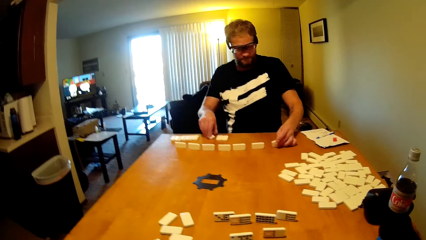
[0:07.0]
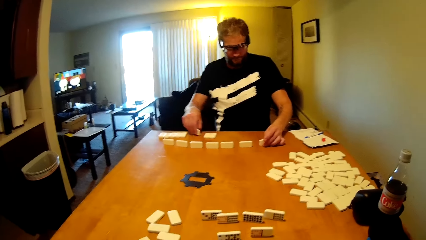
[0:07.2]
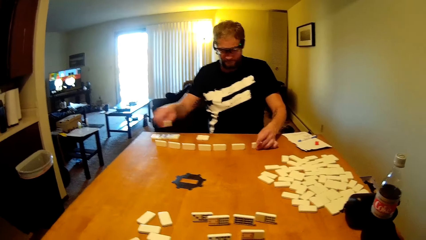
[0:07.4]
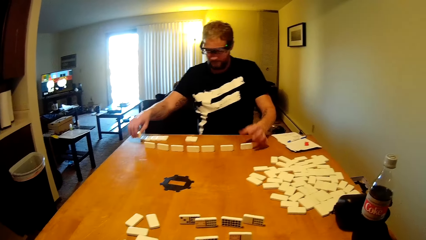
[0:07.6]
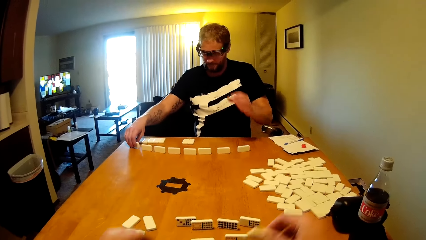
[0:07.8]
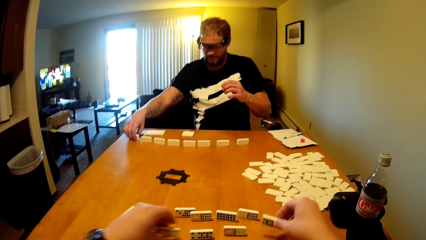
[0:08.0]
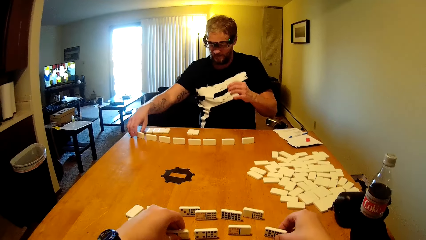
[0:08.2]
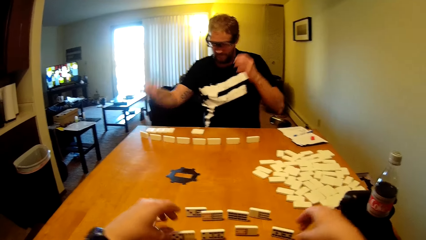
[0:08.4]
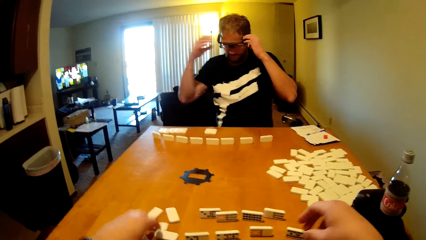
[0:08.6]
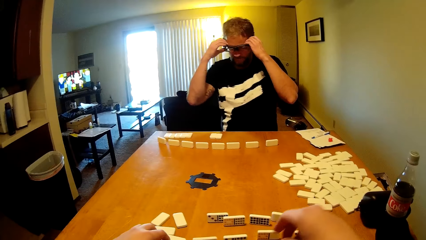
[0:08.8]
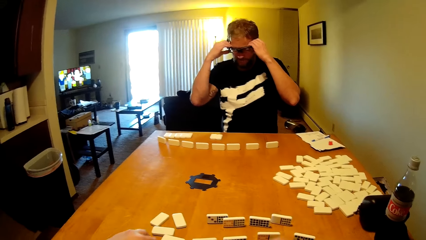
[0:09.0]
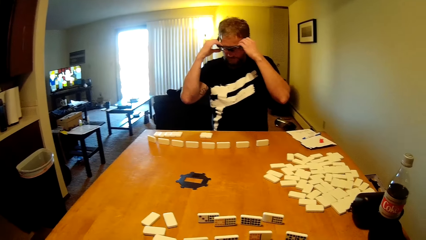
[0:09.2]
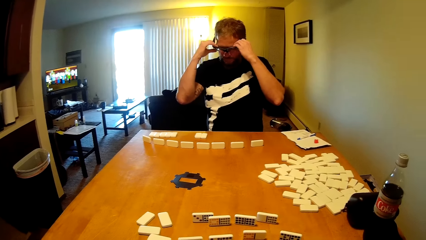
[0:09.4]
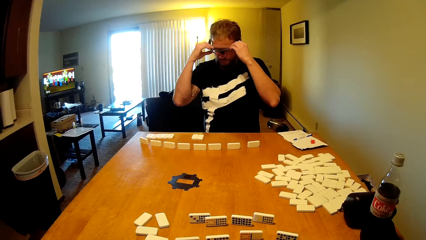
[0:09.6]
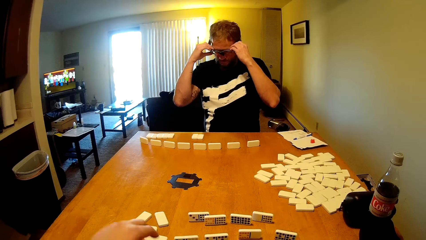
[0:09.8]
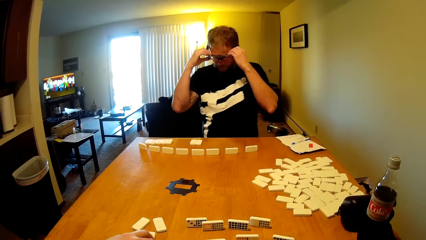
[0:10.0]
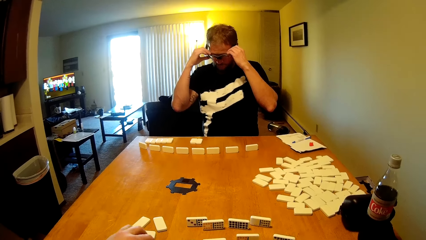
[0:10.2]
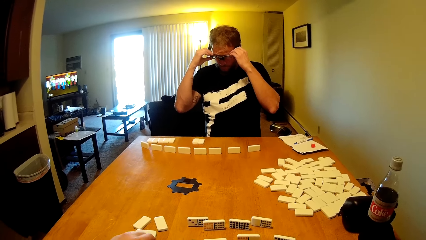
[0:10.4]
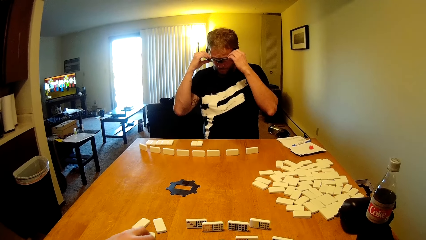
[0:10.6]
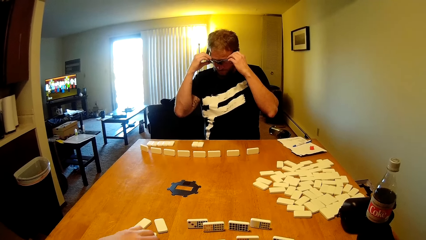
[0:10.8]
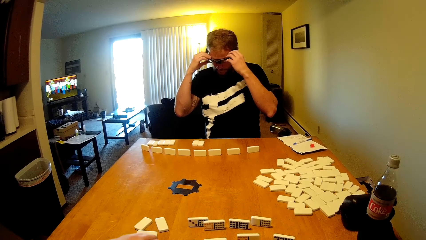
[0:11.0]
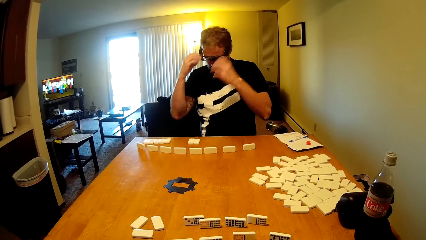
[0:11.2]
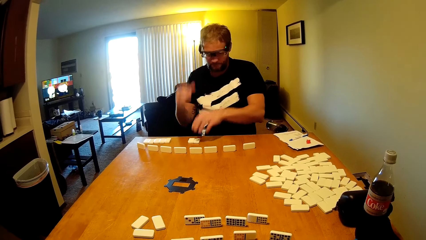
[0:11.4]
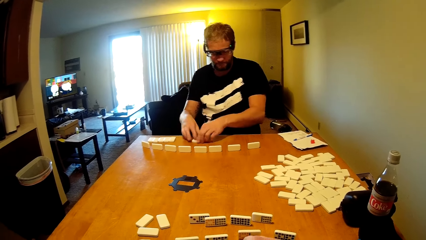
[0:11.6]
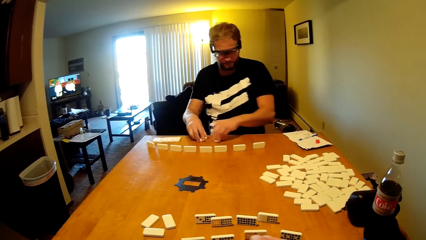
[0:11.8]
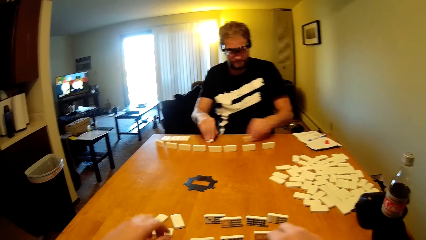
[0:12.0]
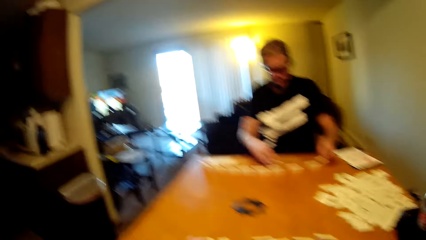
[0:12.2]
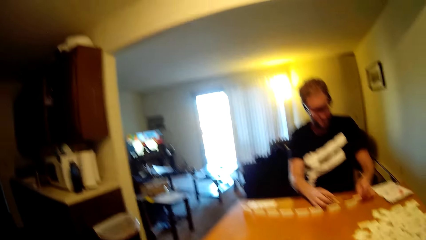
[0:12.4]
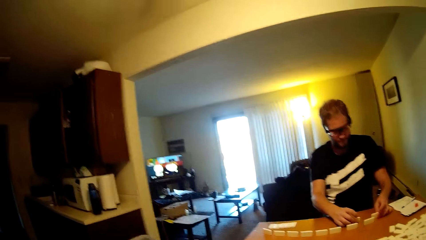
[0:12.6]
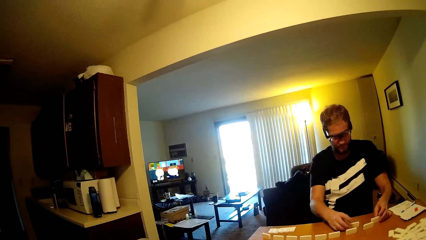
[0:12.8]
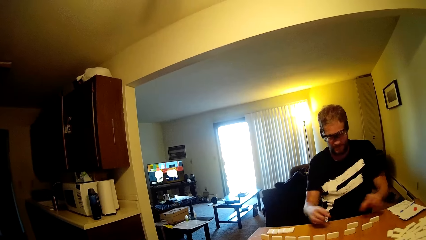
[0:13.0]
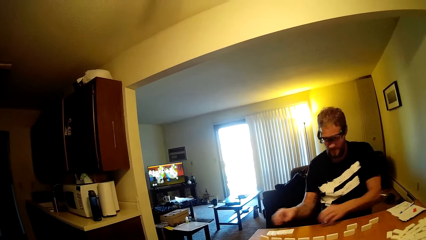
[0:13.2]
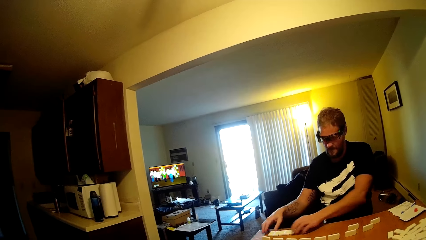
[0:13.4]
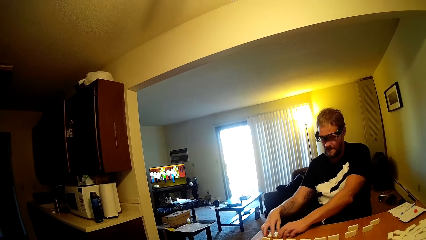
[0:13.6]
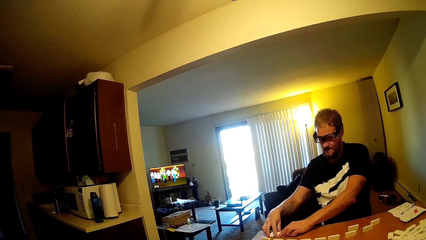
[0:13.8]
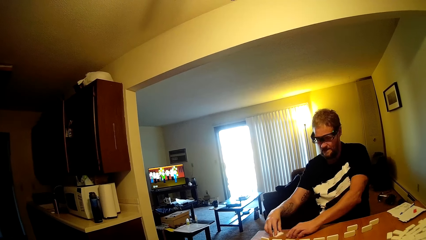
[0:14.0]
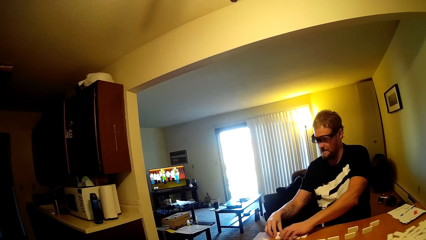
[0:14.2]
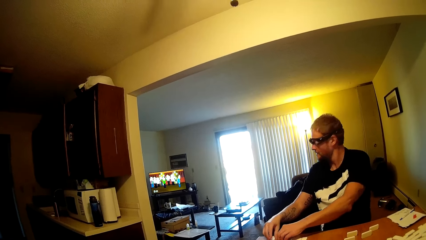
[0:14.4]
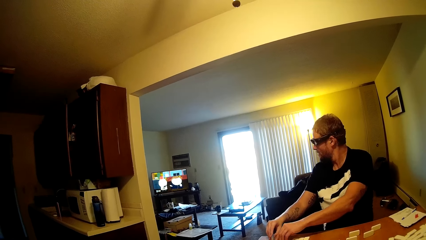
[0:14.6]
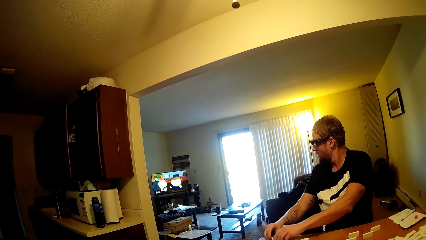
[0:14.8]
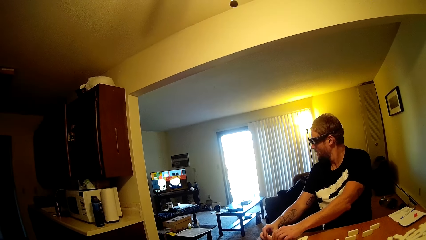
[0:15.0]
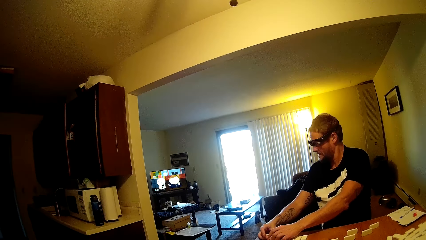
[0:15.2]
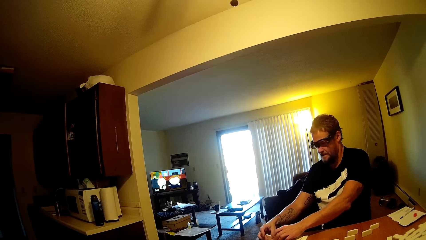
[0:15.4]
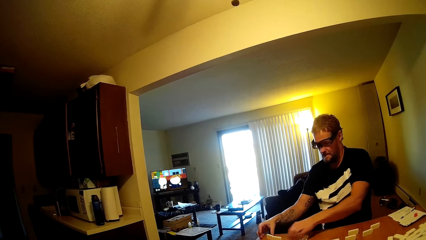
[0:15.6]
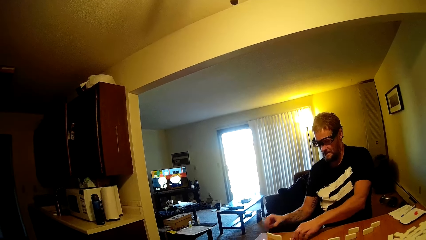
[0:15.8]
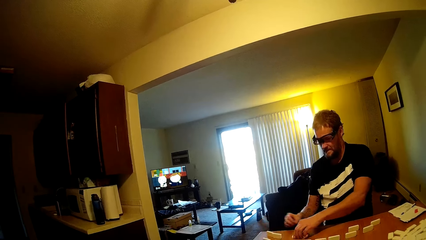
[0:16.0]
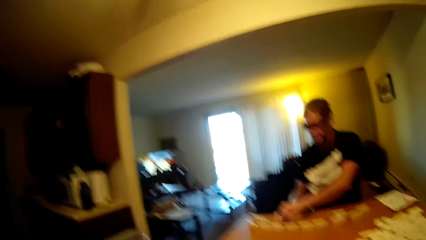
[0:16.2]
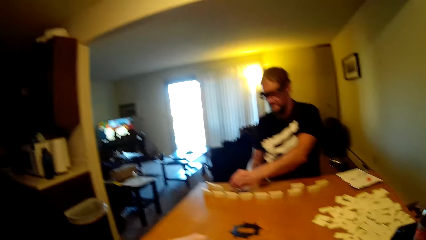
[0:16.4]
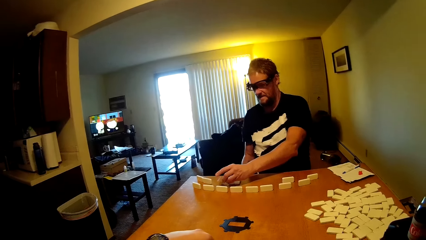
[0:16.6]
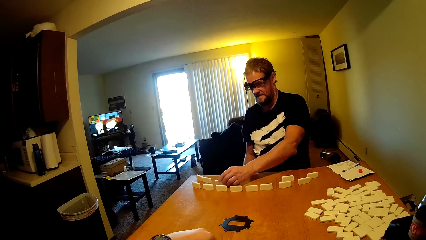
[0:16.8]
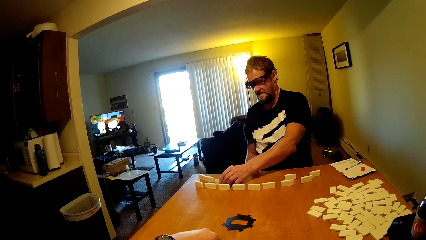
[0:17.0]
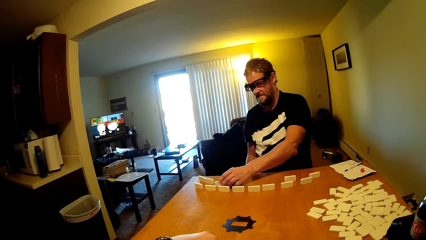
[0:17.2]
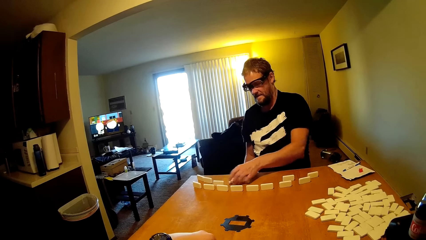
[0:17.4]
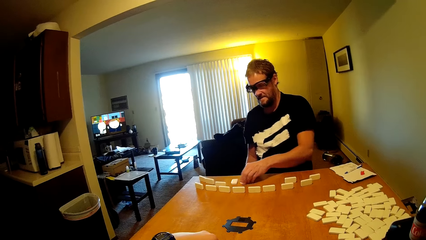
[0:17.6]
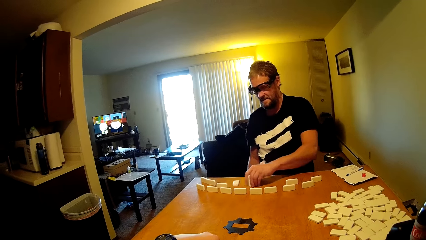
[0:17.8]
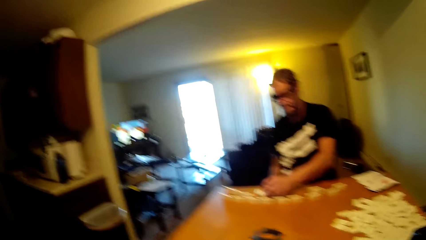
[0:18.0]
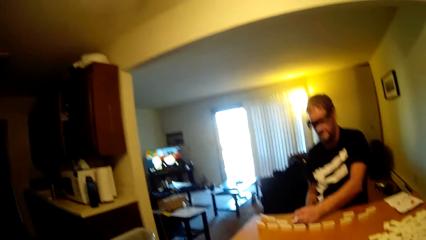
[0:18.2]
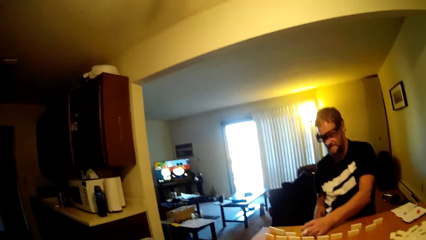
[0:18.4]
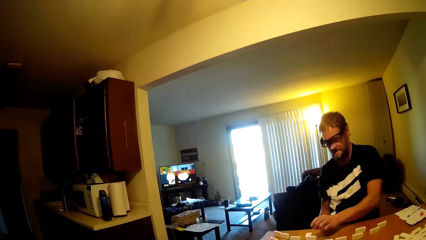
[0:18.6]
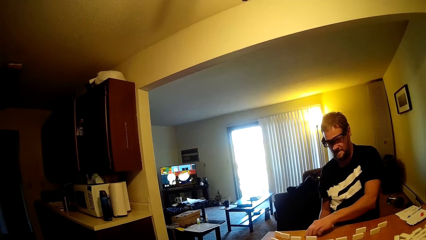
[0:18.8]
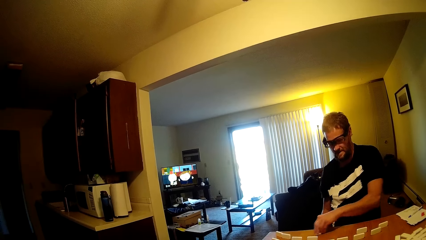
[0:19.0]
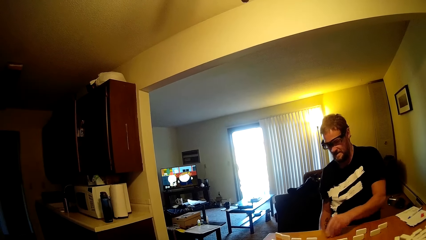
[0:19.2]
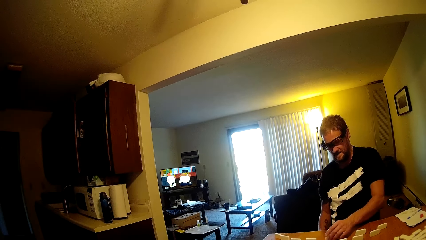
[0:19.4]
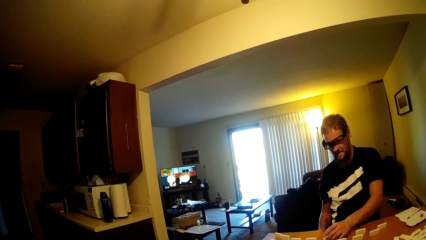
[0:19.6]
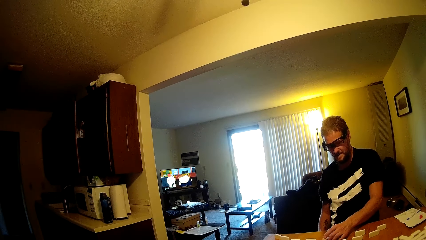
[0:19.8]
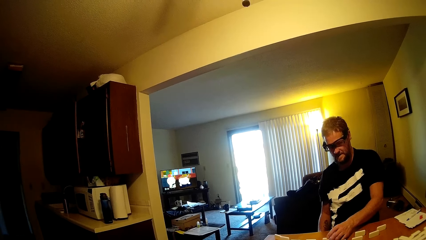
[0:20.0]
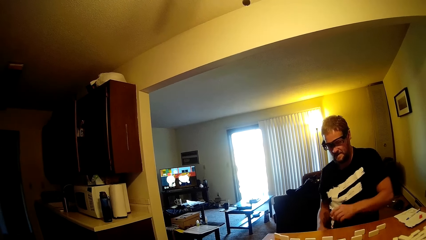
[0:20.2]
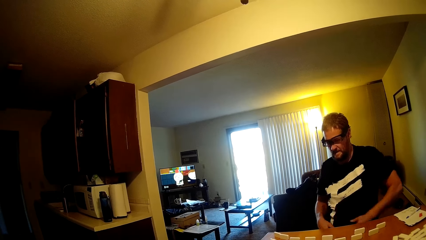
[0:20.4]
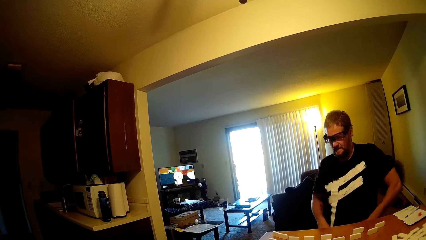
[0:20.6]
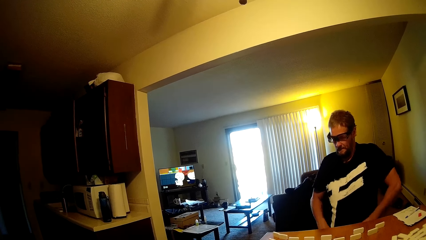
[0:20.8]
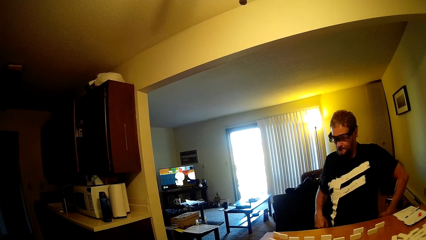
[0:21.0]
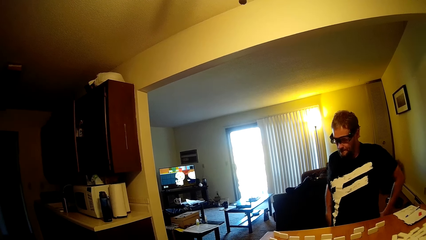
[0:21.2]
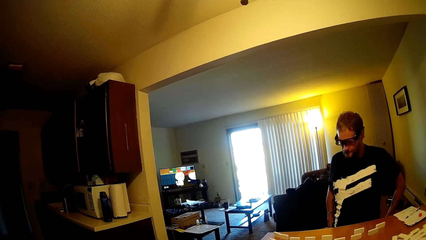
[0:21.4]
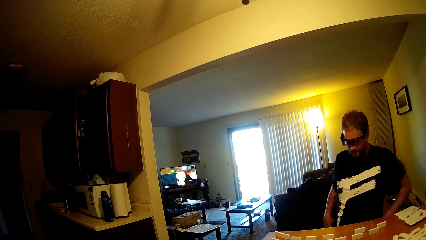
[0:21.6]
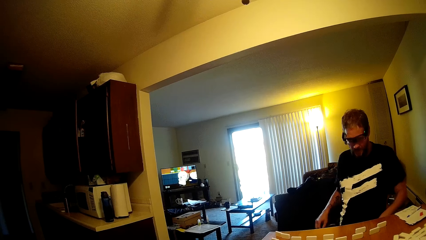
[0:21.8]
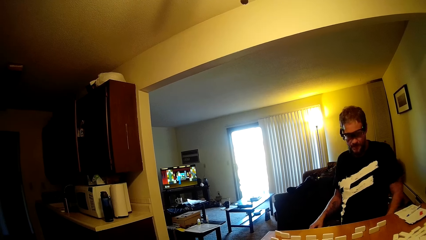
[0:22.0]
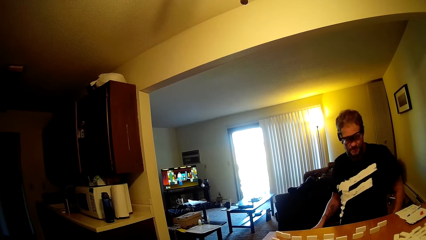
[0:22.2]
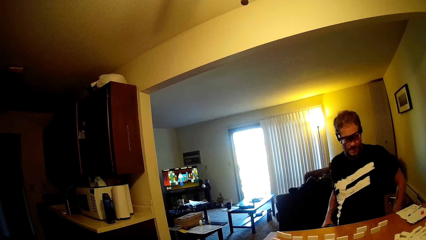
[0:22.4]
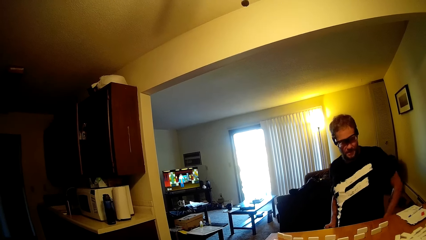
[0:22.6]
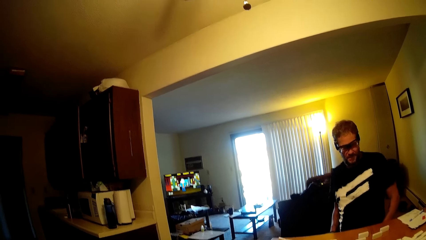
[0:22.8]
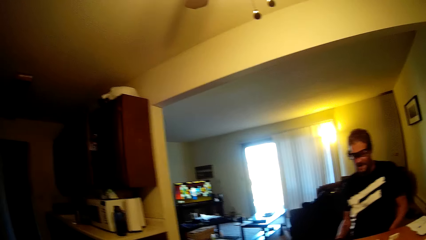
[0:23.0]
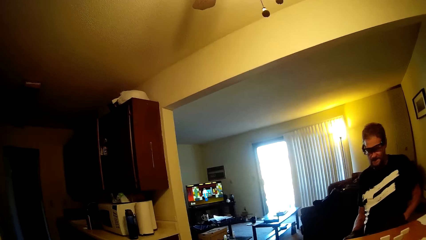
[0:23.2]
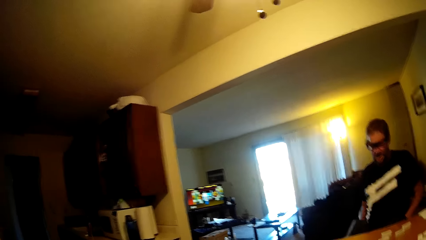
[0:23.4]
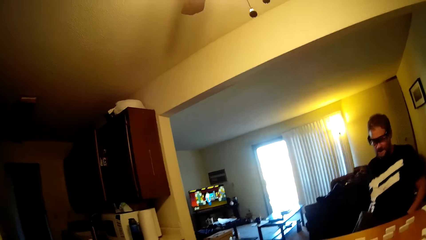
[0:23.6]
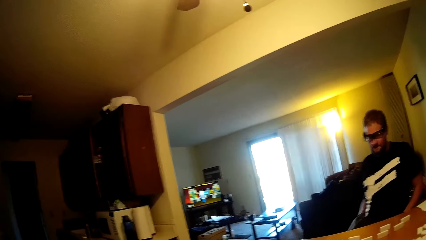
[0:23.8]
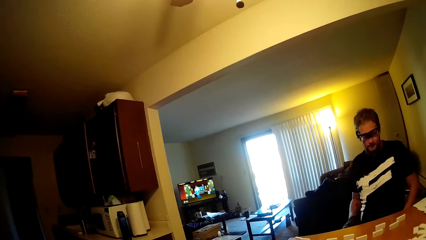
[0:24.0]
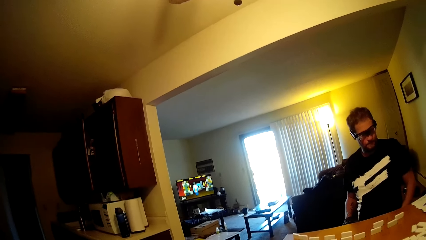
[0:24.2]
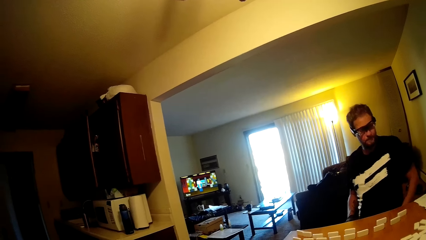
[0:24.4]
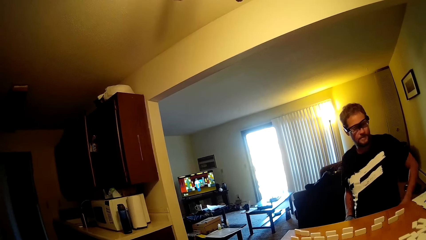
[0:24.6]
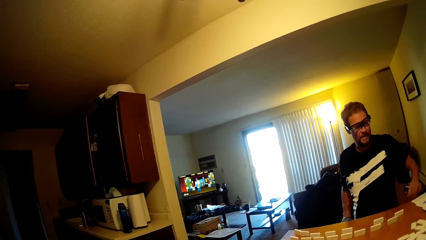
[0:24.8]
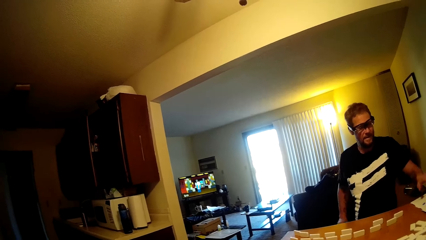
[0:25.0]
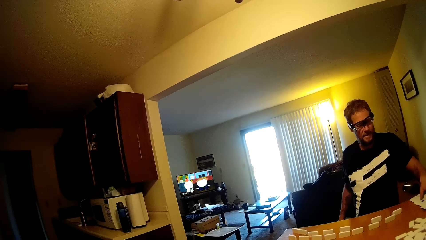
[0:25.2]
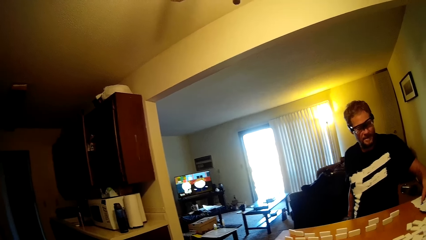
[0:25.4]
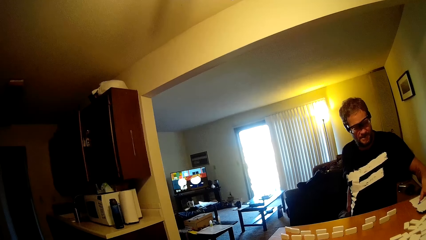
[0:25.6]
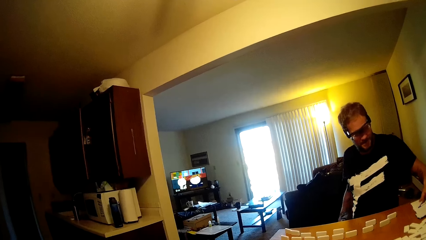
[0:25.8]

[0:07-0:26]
A person puts the dominoes card on the table. The camera wearer arranges the dominoes card. The person holds the glasses and touches the spectacles. The camera wearer arranges the dominoes card. The person plays the domino tile, takes the dominoes card, watches the television, takes the dominoes card, puts the dominoes card on the table, arranges the dominoes card, touches the t-shirt and talks to the camera wearer in the room. The person pockets in the room. The camera wearer talks in the room. The person touches the paper and holds the paper on the table.
